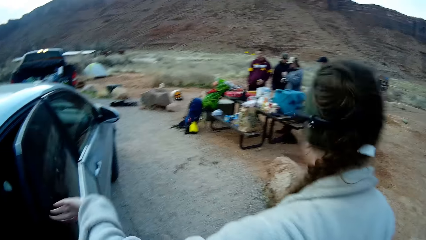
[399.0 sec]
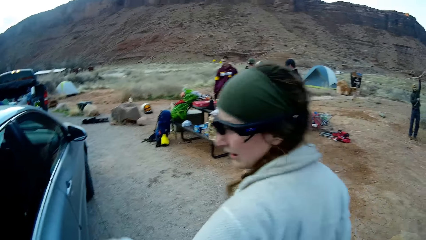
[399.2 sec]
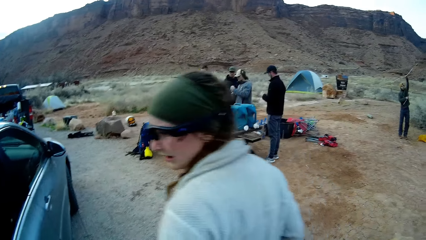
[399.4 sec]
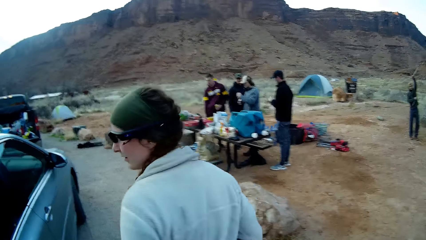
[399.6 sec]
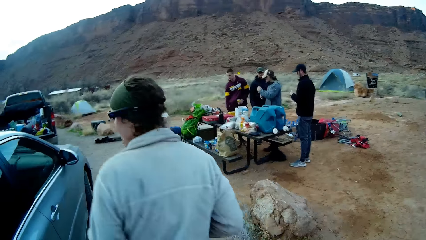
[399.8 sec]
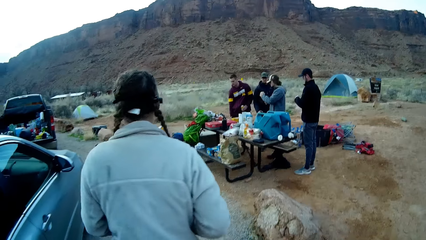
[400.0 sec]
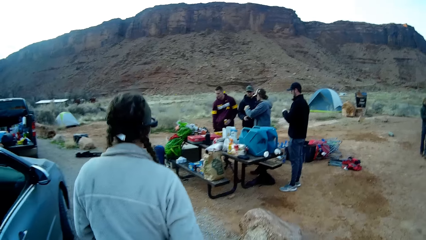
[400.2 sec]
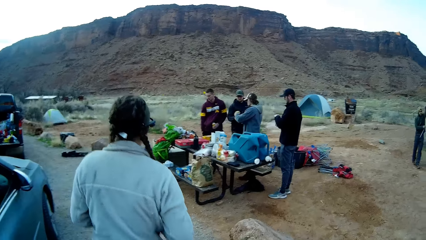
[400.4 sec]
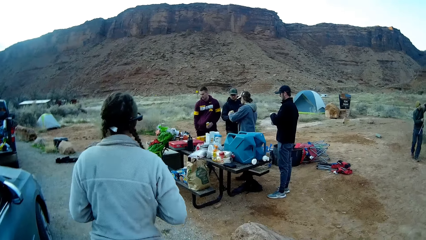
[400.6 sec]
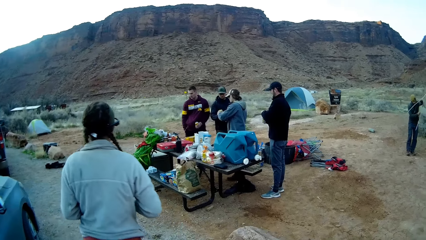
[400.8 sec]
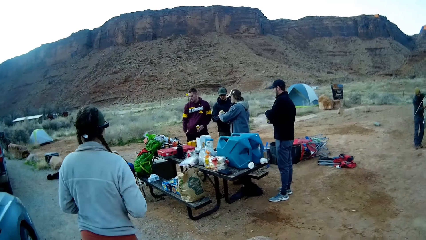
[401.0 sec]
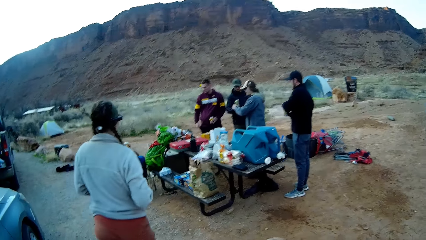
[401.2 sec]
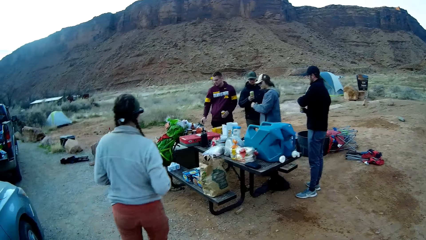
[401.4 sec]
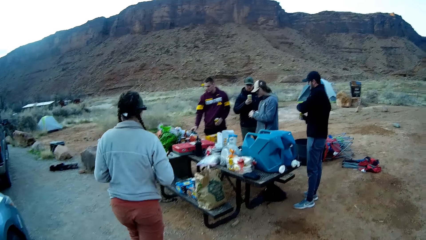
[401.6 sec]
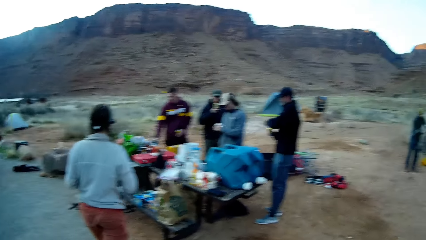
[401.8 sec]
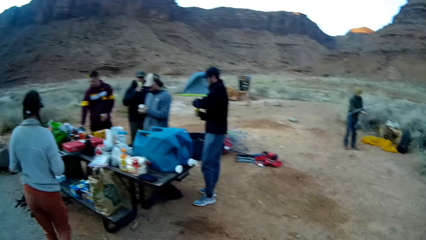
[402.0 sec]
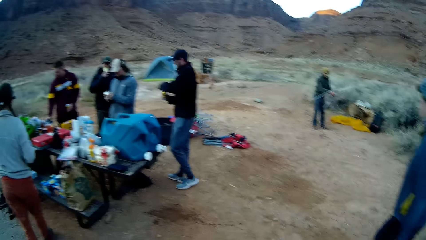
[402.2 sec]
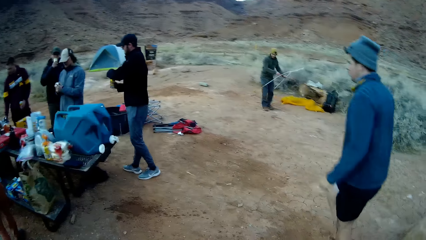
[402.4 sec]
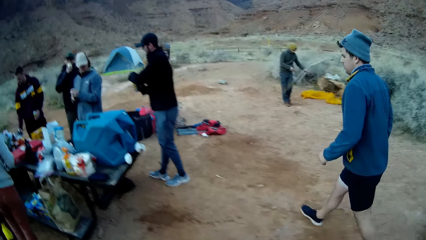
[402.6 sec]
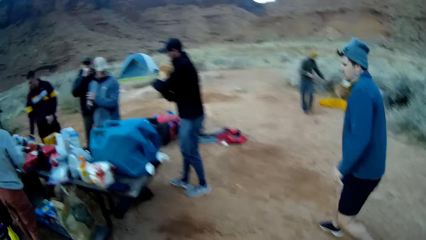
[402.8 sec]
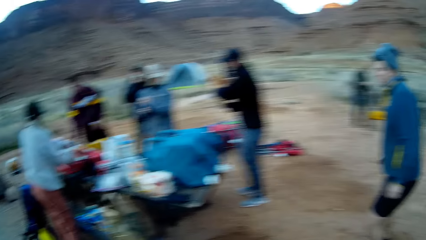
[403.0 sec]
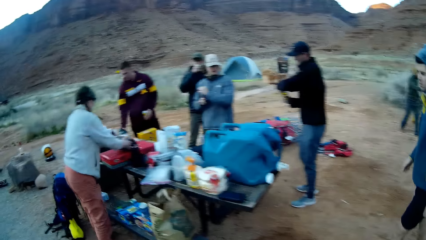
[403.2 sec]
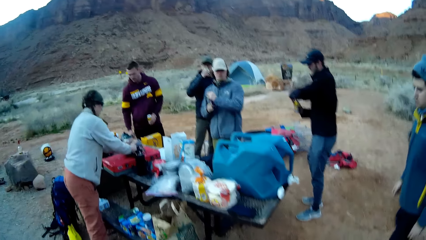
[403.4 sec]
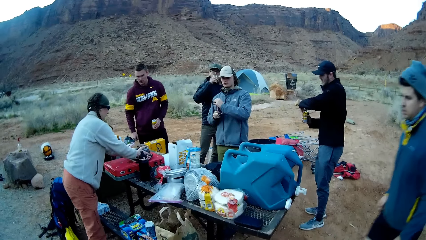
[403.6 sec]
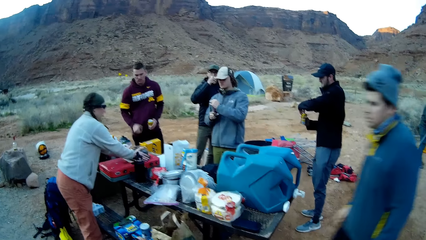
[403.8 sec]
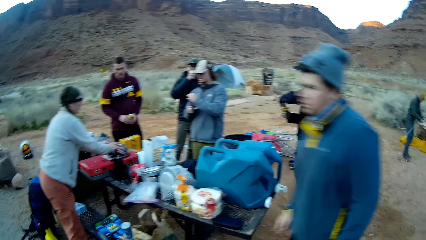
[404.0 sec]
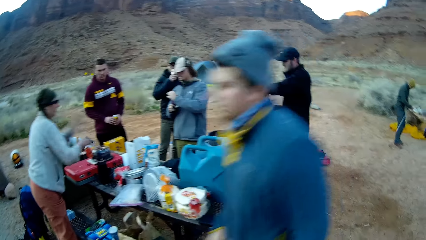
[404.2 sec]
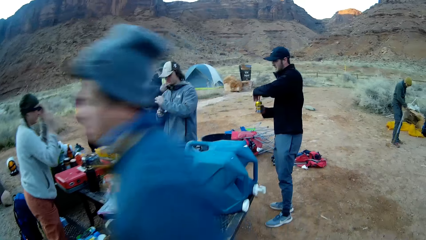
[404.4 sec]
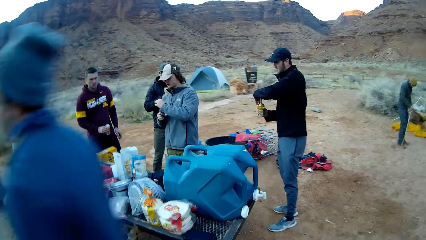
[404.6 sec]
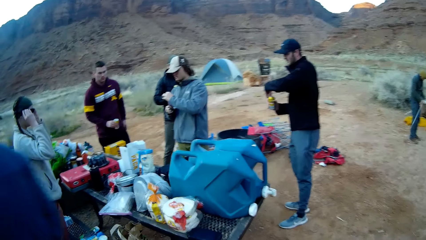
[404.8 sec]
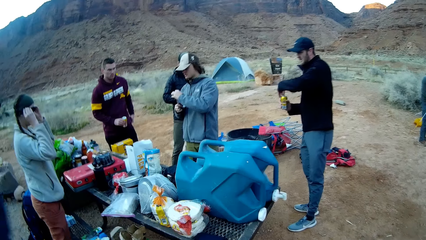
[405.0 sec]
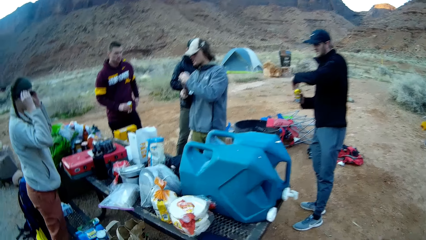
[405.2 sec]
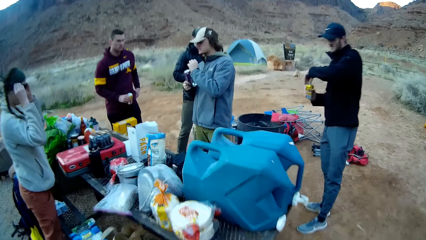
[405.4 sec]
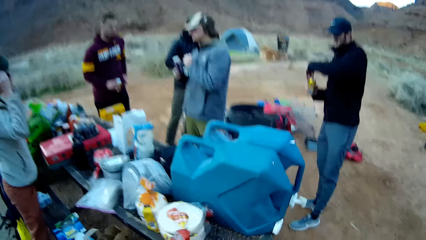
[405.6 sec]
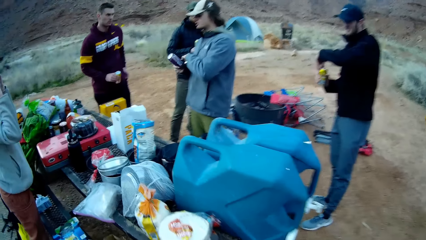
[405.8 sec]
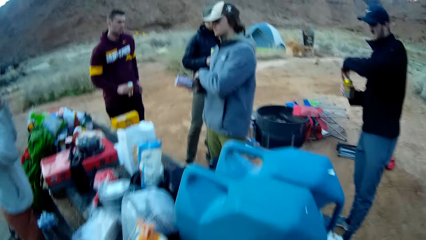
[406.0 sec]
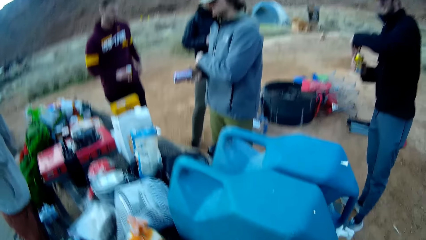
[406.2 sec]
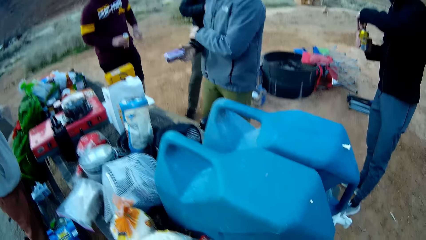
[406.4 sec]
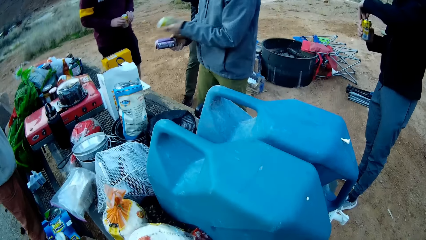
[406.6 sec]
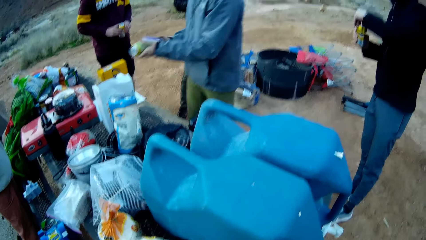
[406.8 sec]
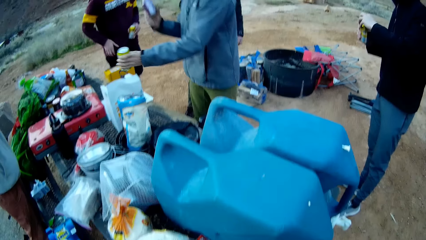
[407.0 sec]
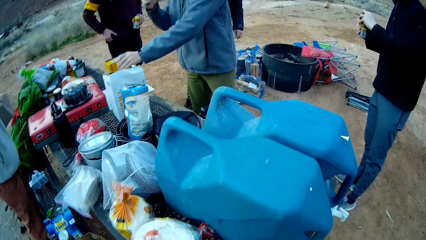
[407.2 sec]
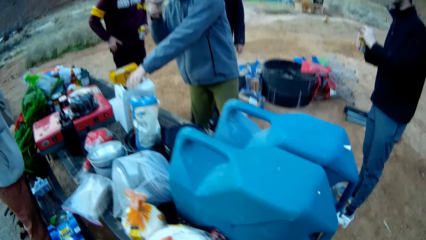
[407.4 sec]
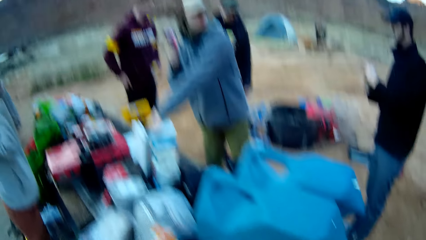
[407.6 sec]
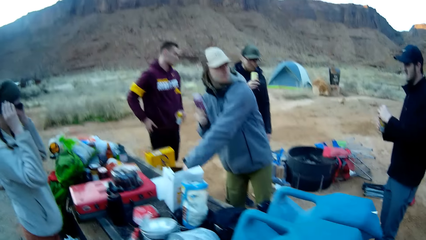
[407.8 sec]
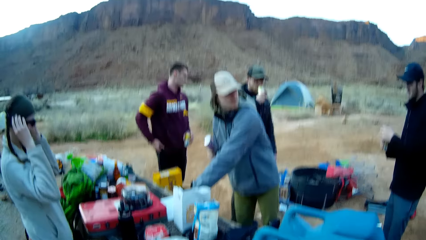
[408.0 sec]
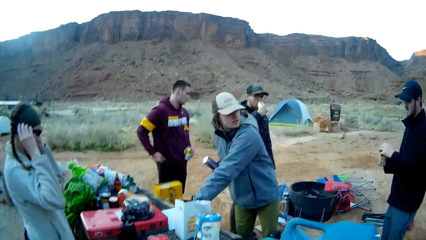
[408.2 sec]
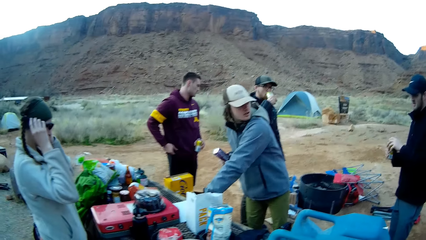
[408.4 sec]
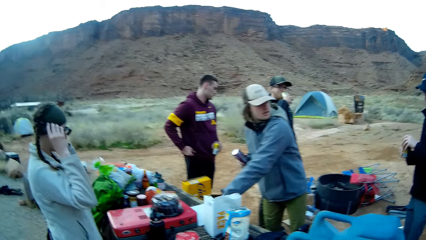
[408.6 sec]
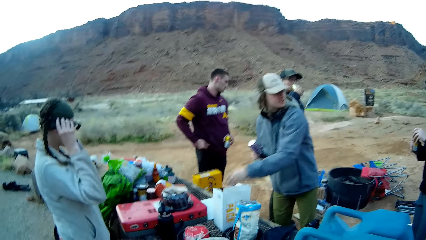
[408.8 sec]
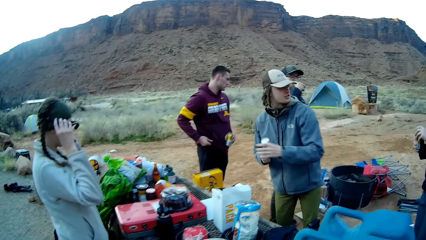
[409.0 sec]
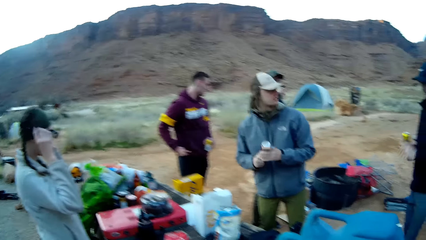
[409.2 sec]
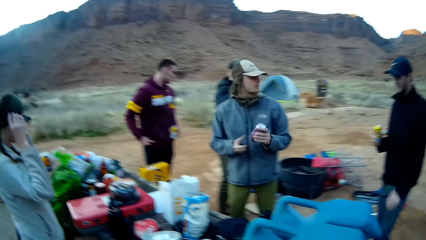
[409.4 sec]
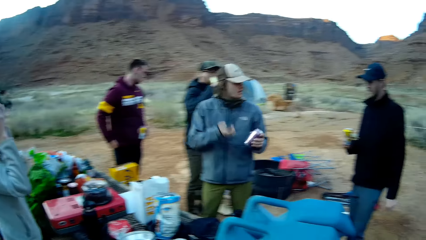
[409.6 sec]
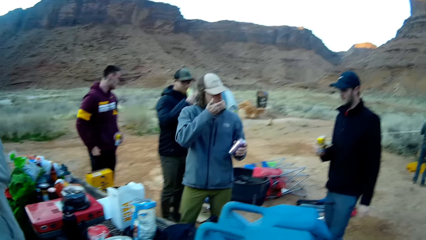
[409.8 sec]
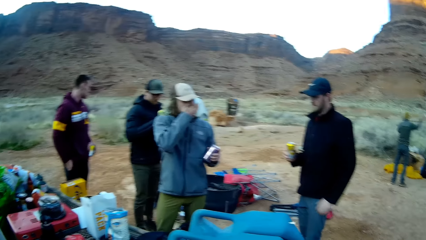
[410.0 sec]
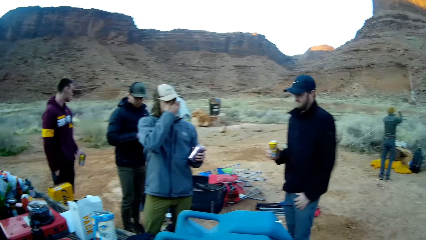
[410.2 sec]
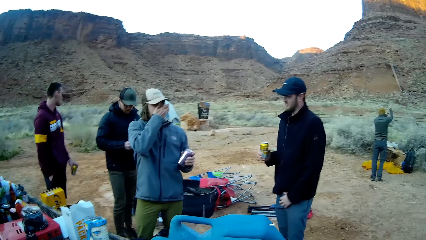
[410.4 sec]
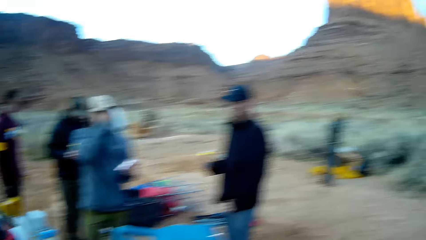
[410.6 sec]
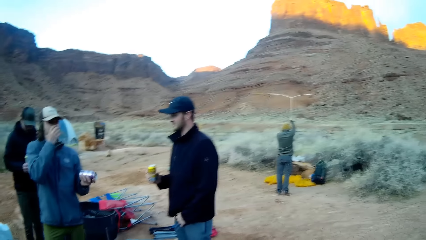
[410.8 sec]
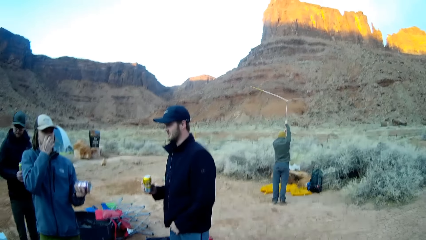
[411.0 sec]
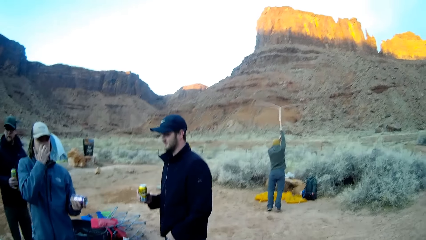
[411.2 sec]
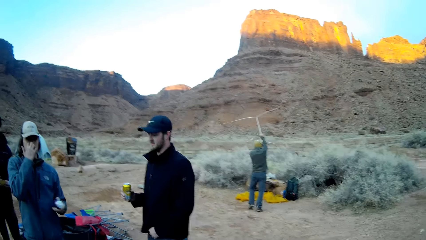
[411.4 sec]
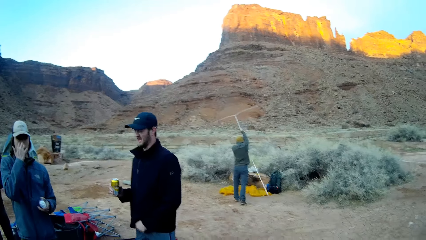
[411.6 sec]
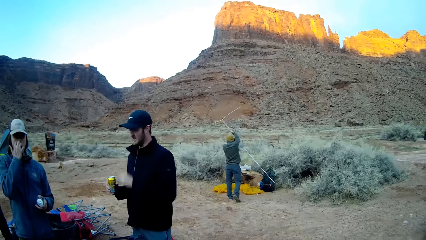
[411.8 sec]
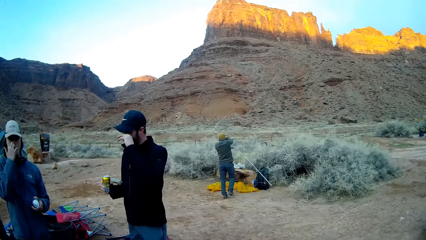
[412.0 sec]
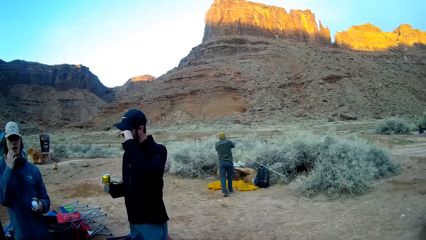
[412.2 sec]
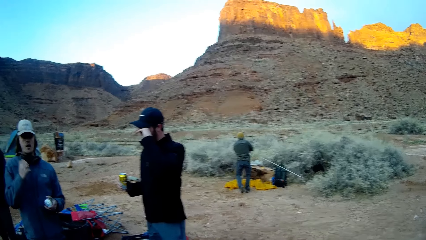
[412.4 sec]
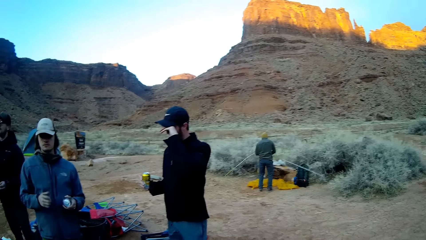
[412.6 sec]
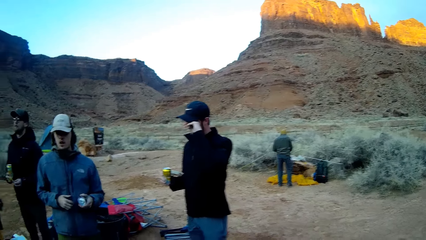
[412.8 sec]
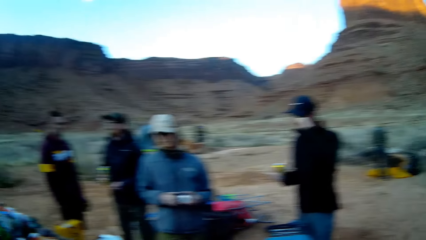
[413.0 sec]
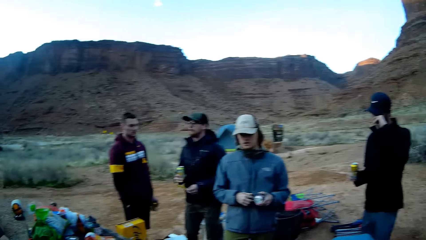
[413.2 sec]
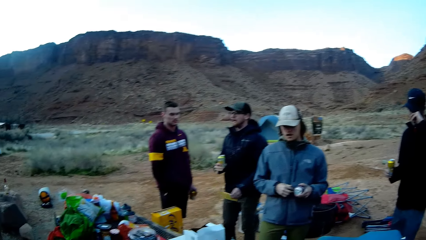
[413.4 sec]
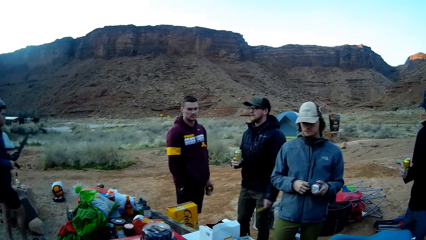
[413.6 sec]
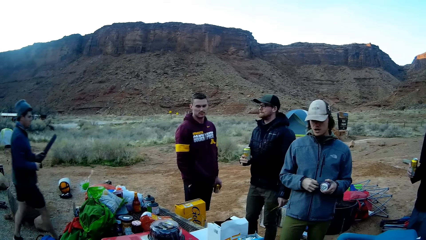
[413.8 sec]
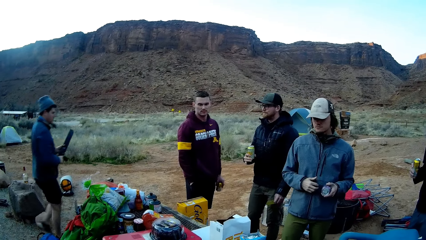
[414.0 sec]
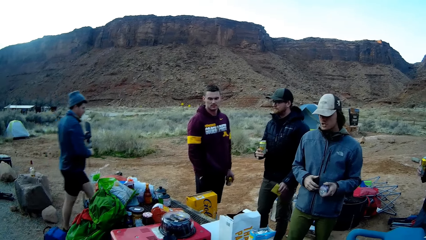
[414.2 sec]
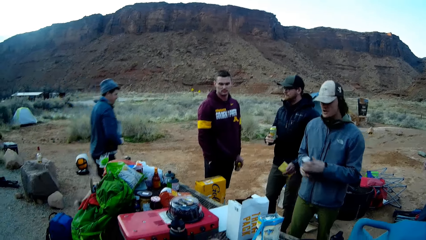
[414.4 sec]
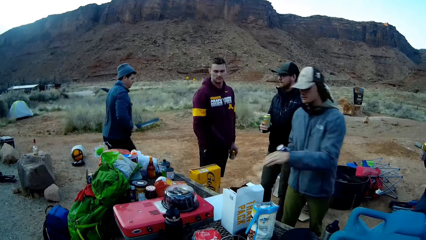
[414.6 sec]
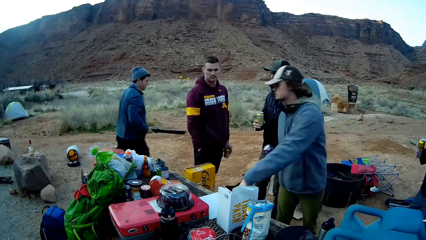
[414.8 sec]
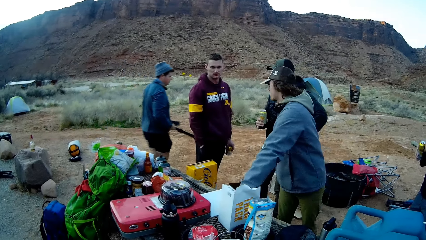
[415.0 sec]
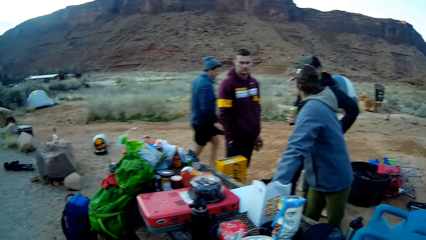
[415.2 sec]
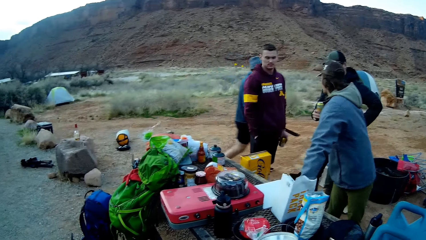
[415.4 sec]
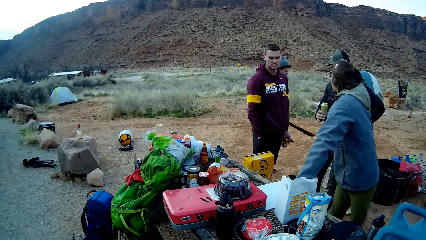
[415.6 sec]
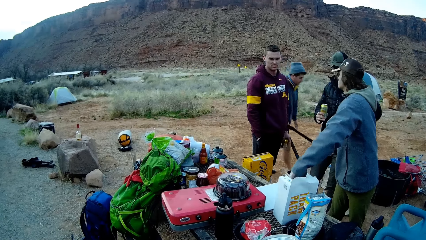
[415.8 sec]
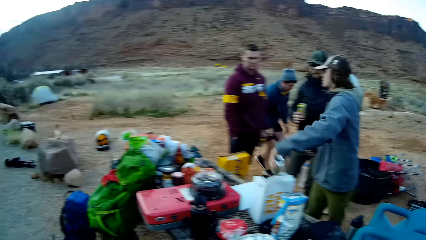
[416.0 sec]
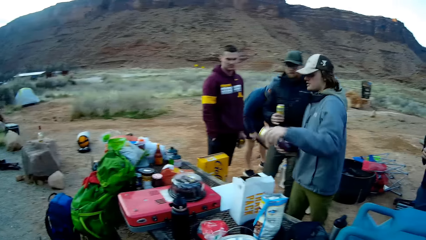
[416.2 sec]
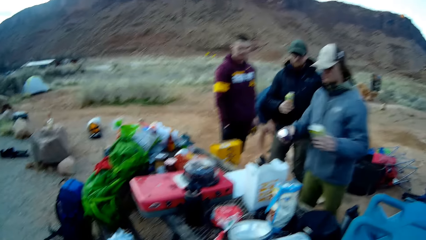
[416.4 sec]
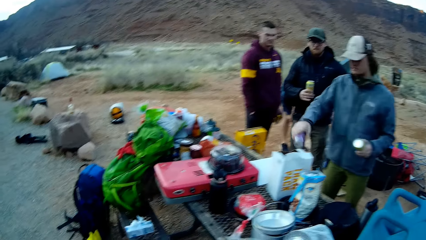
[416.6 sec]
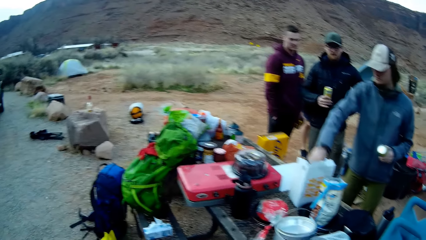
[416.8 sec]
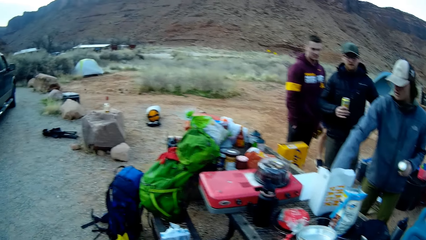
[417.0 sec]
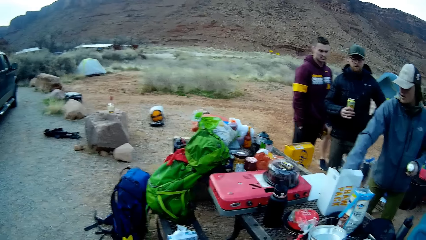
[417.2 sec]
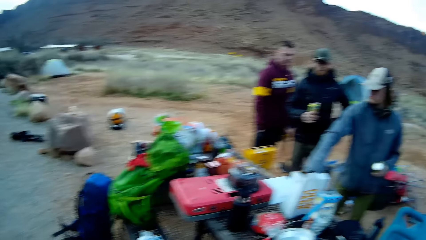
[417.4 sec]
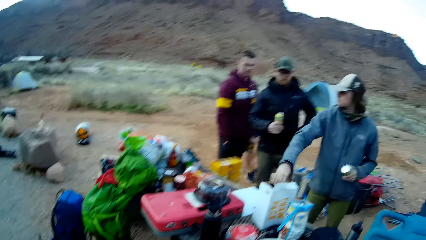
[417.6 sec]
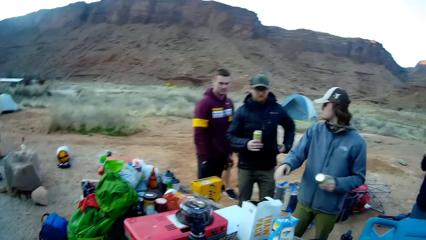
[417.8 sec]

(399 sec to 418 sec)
A lady closes the door of the car and walks around. The camera wearer walks around. A person drinks the beer. Another person walks around. The lady puts a cake on a stand. A third person opens the beer. A fourth person opens up the beer and puts the beer in a box. The camera wearer stands beside the stand. The third person touches the face. The fourth person grabs the beer.
